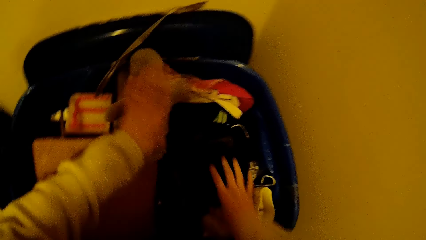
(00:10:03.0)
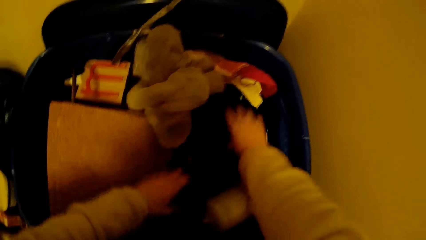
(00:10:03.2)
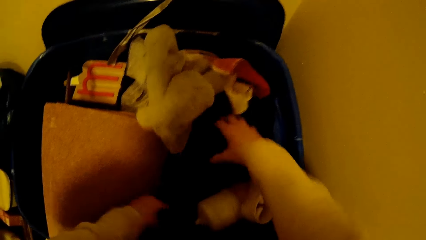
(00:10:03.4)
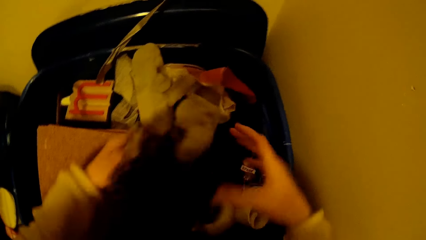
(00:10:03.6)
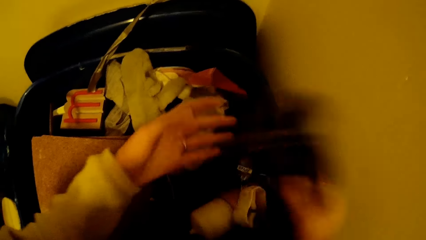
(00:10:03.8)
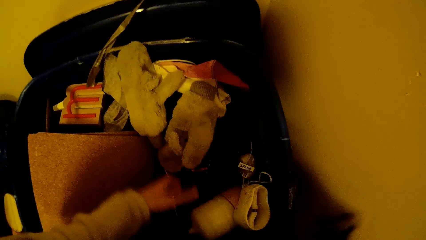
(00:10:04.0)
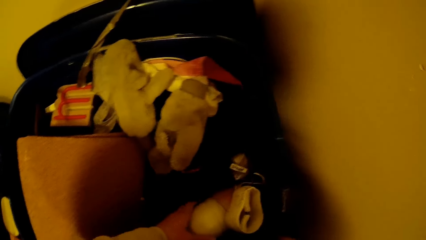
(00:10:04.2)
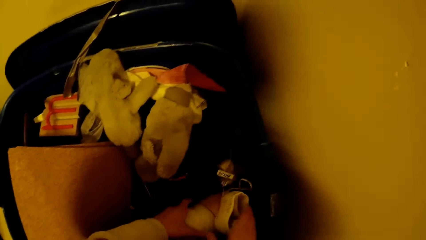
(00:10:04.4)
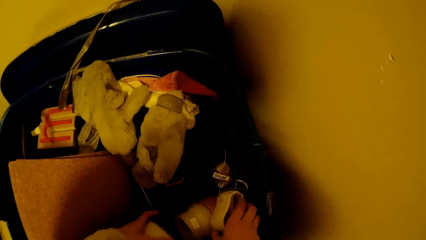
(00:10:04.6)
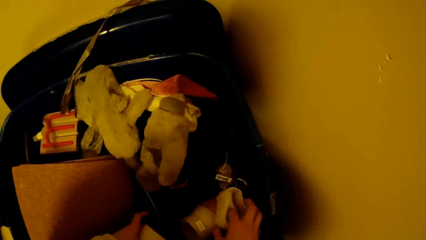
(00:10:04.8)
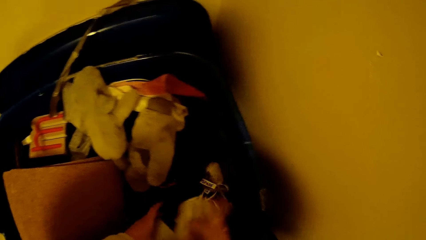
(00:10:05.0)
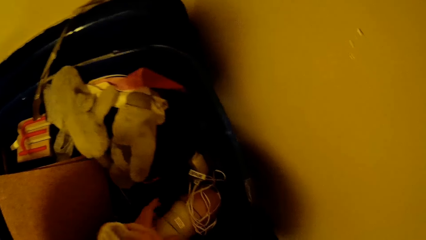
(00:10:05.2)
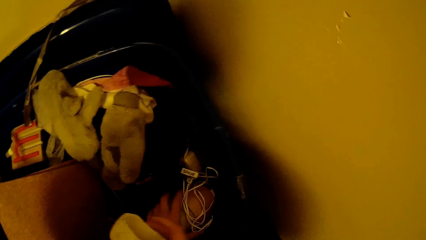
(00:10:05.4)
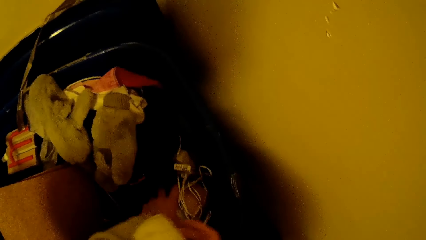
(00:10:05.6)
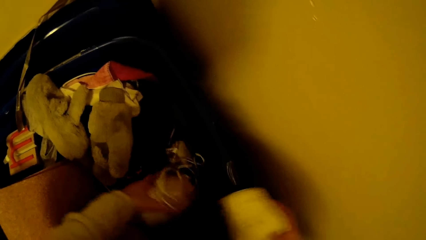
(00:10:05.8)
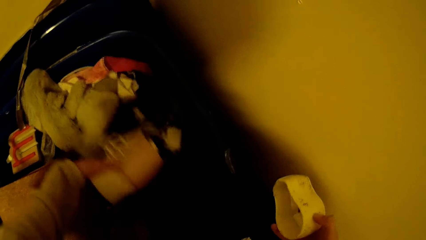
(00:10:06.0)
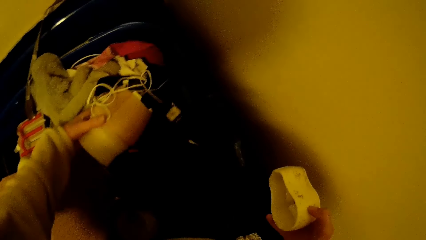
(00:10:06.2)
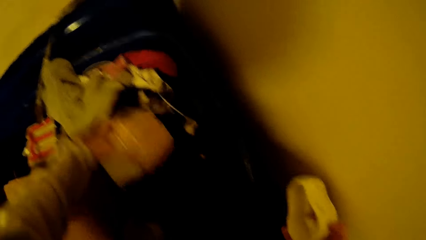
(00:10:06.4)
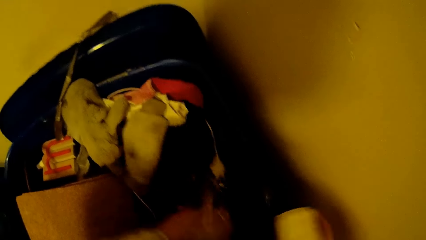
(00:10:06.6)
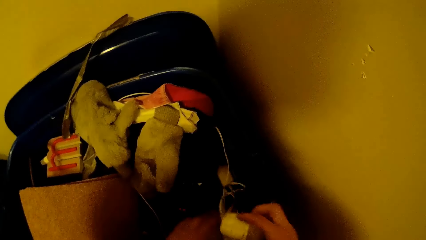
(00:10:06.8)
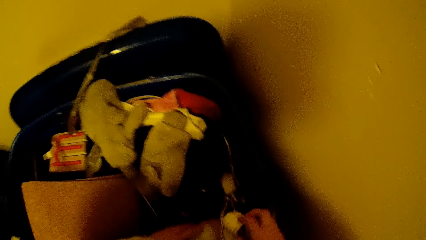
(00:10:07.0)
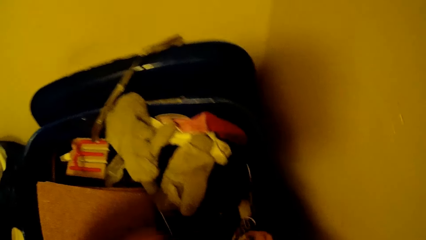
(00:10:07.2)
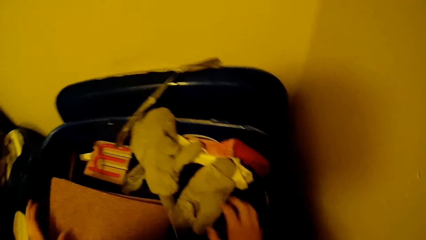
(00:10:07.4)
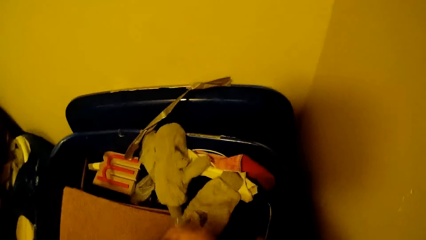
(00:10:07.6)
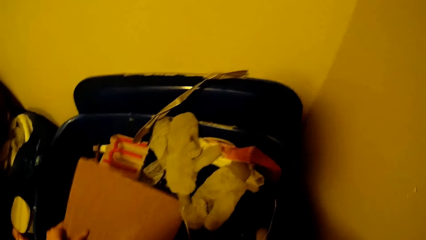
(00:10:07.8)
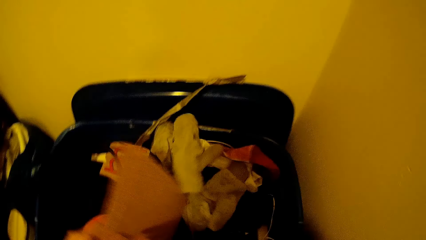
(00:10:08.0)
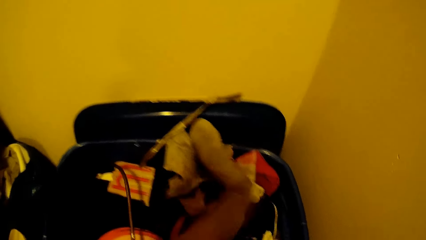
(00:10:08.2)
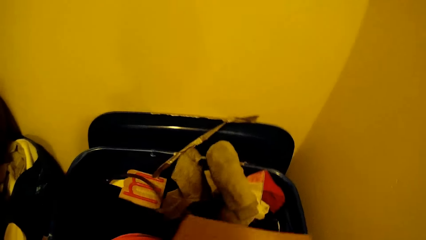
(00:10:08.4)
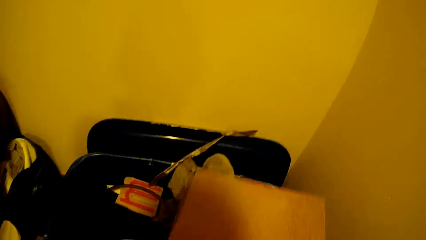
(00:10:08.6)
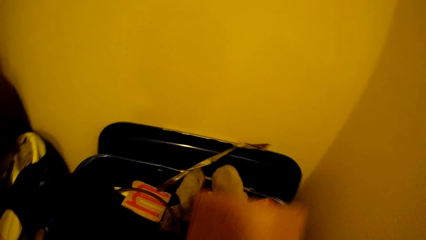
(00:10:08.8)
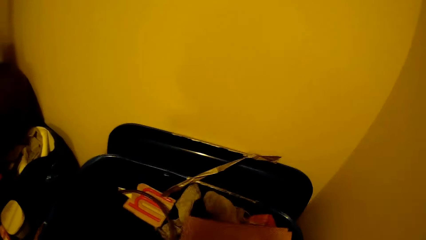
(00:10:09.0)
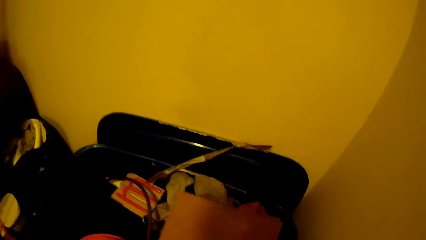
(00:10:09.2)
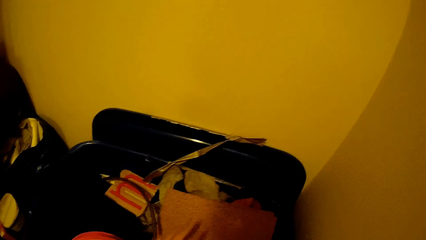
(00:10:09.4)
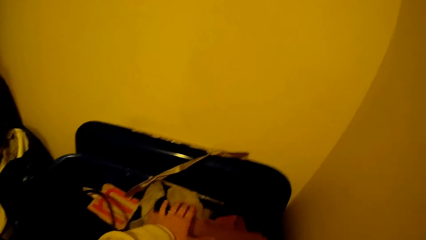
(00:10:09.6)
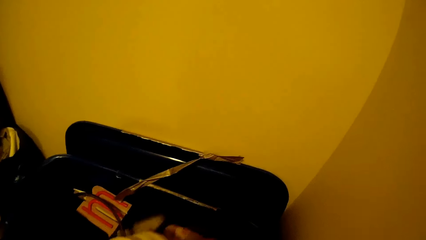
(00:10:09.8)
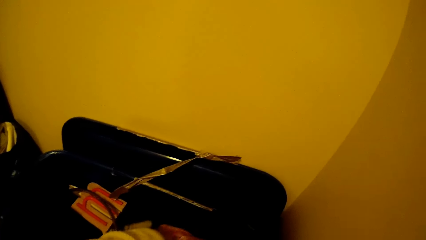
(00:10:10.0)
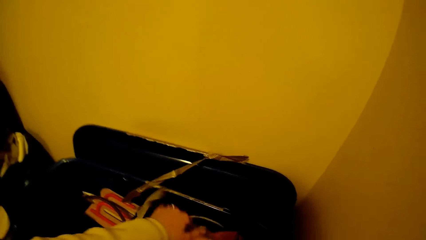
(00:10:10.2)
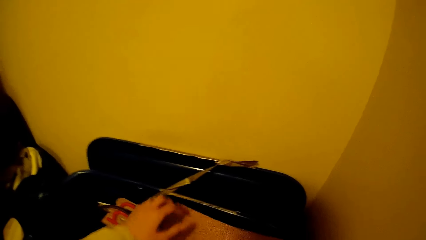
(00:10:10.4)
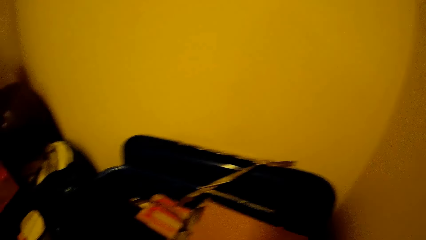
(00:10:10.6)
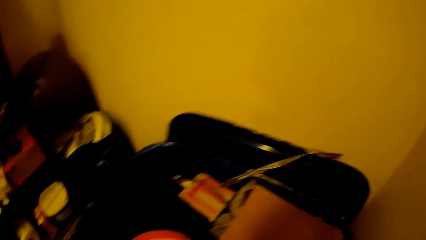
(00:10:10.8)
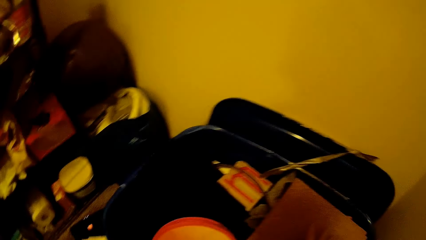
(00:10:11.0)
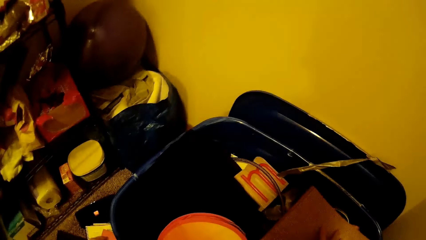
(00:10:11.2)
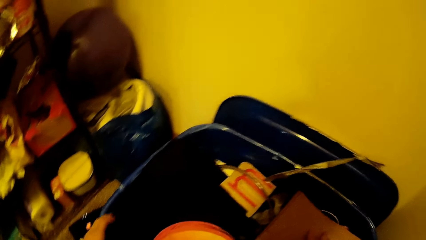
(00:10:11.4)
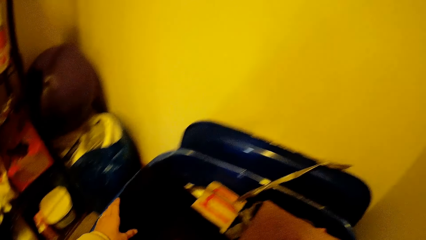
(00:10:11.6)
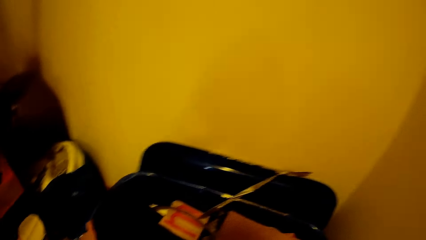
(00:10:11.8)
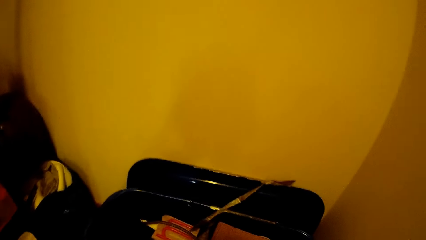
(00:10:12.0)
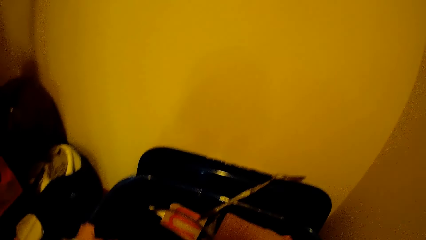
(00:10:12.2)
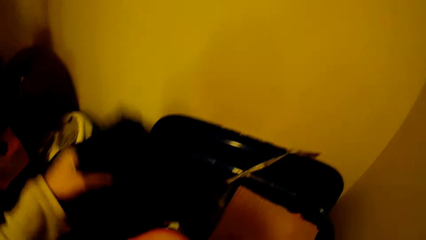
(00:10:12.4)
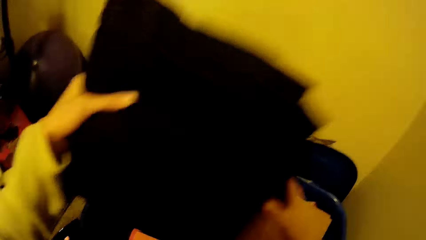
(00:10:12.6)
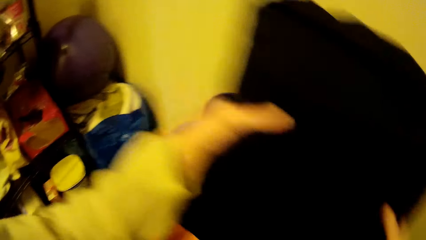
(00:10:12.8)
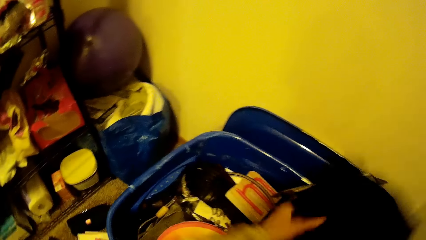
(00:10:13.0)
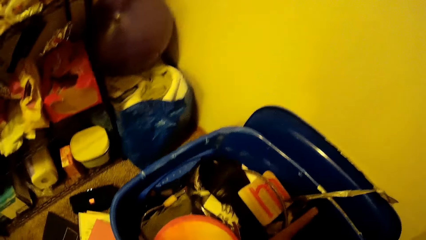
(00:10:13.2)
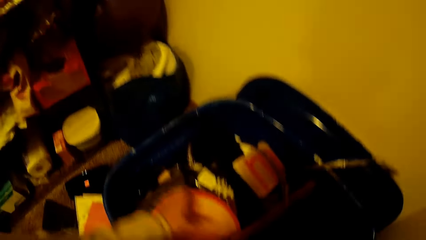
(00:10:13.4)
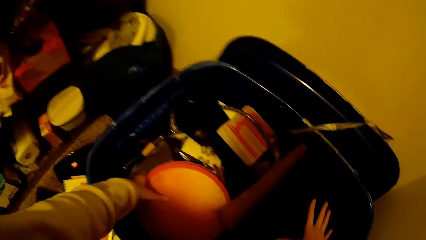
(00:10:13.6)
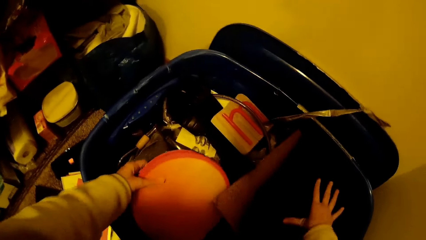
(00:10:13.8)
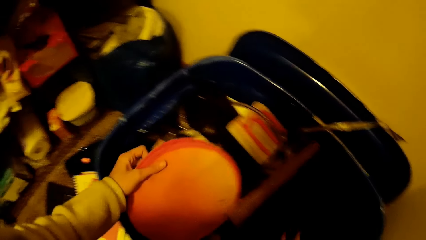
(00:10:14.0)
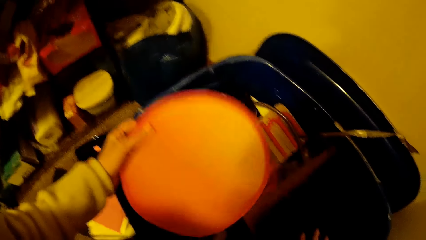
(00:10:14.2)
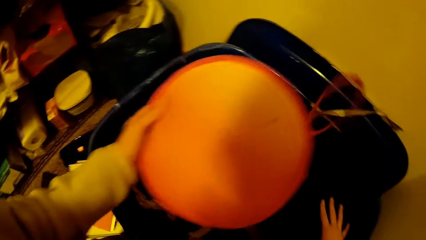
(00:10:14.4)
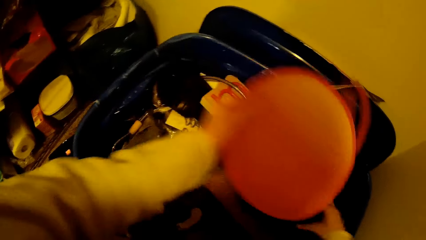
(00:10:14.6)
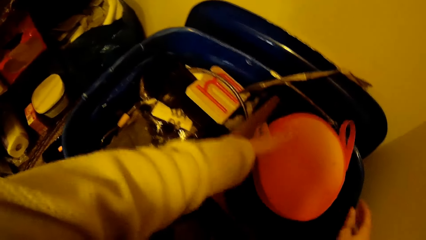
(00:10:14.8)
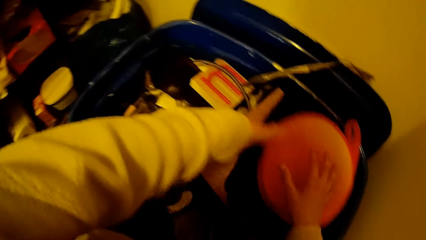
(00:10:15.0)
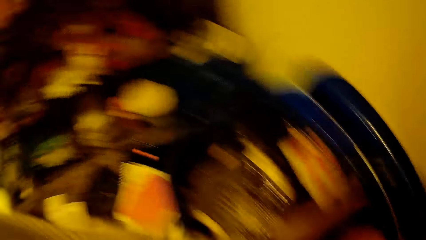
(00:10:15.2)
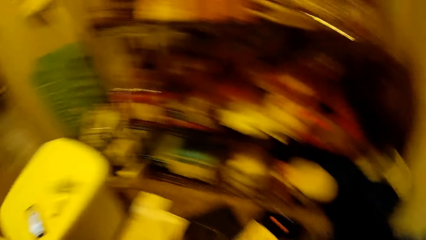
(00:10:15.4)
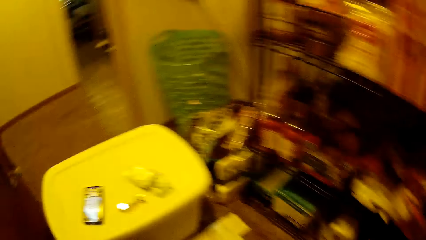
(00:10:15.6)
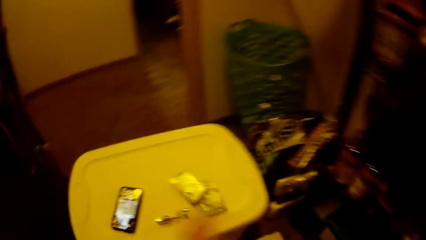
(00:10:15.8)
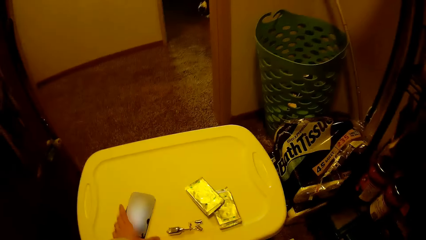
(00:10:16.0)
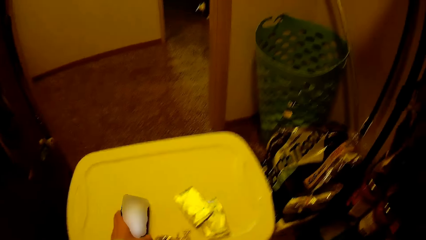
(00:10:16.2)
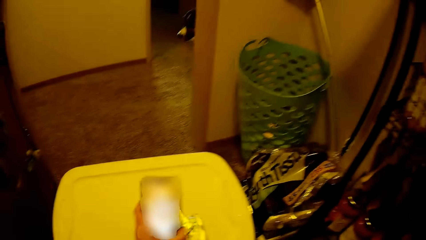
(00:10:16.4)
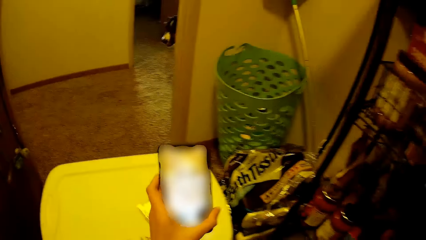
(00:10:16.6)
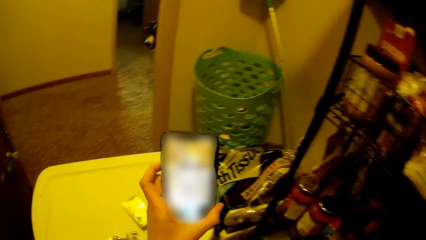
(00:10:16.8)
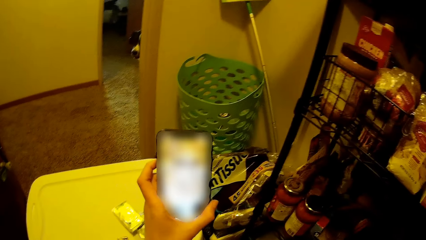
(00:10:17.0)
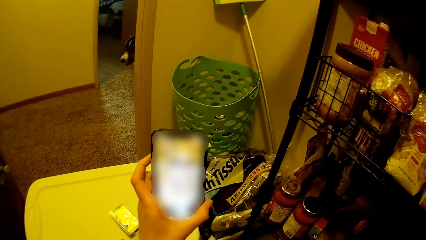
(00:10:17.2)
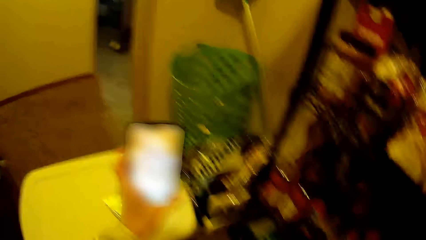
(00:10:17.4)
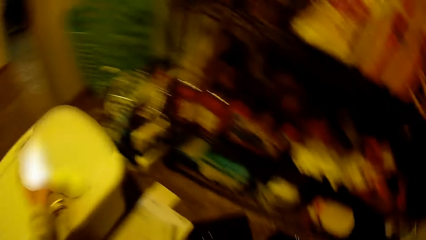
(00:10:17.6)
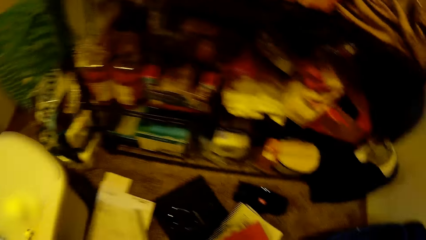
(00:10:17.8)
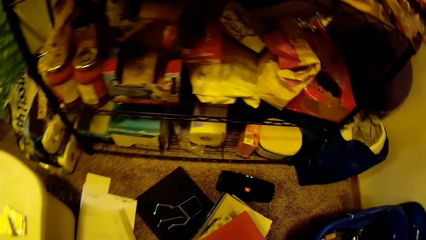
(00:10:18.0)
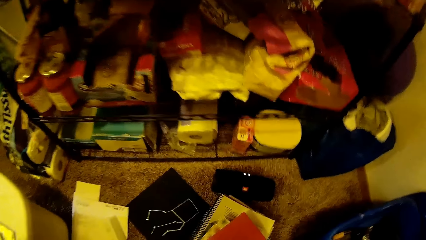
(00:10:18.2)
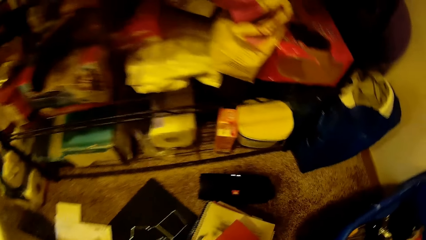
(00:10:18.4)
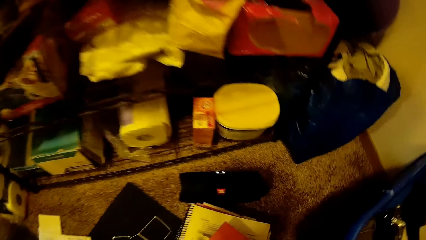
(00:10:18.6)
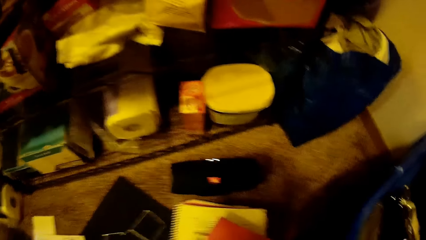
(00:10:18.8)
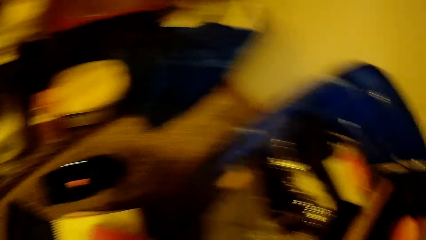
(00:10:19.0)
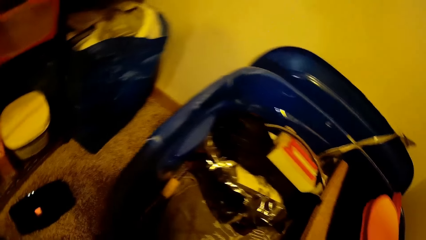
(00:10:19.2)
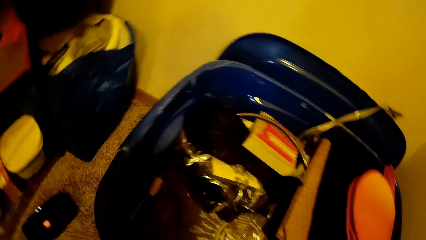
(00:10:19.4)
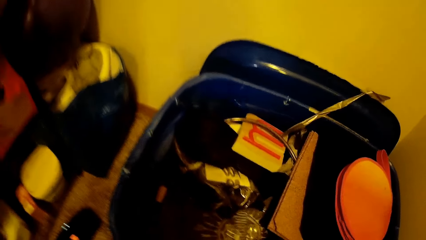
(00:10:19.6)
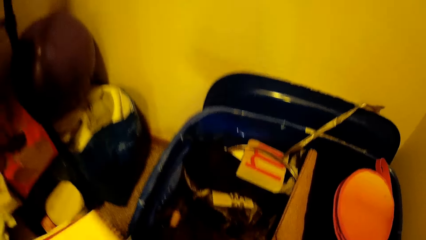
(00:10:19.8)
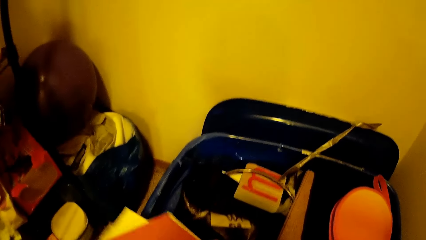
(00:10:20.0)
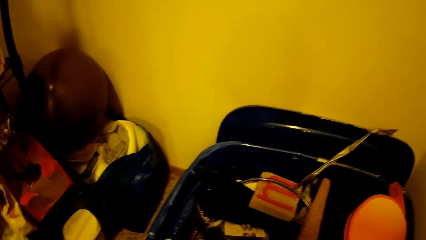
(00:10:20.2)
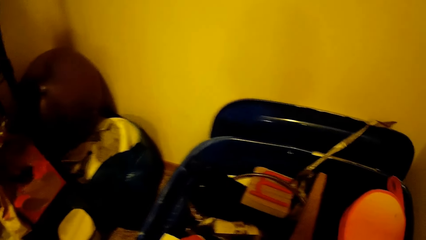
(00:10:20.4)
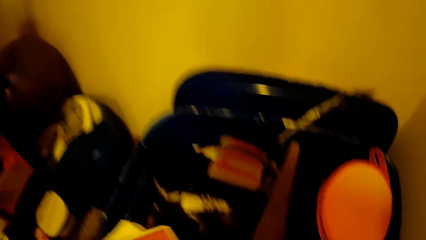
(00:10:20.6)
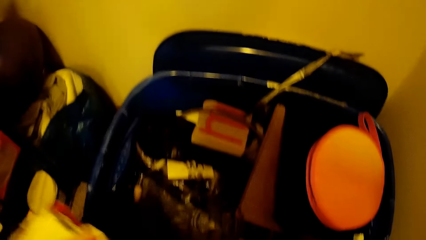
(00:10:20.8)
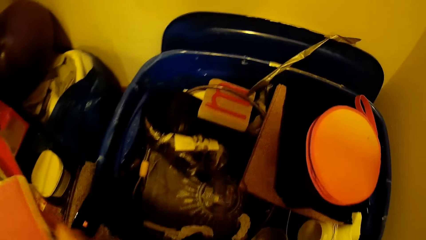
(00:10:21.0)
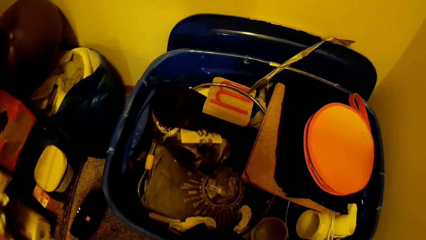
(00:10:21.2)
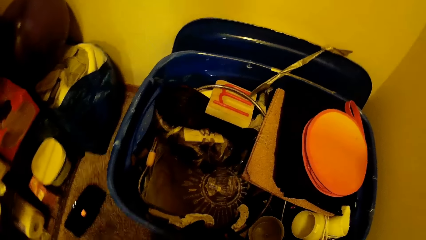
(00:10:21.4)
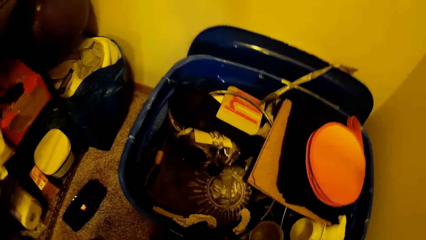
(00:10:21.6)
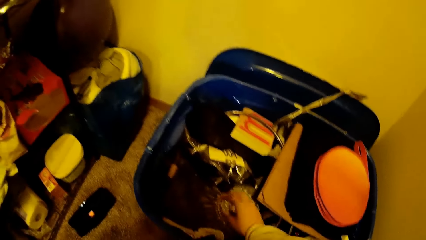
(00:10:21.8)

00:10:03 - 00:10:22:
The camera wearer searches the bag. She searches the bag with both hands. She picks something, holds it with the other hand and drops it aside. She searches the bag. She lifts something and puts it aside. She lifts something and puts it aside. She turns the other side. She picks the phone from the container with her left hand. The dog stands by the passage. The camera wearer moves the phone aside. She drops the phone on the container with her left hand. She picks books and puts the books in the bag. She searches the container with her hand. She moves the books away from the bag.
